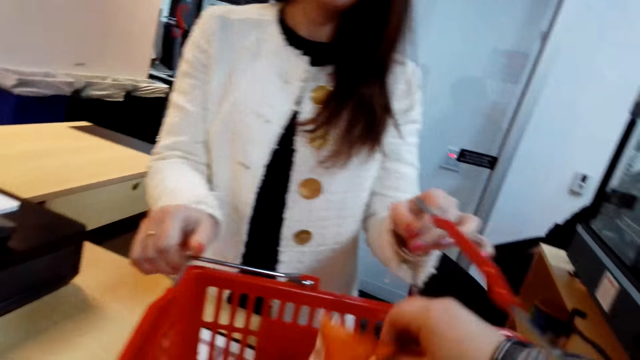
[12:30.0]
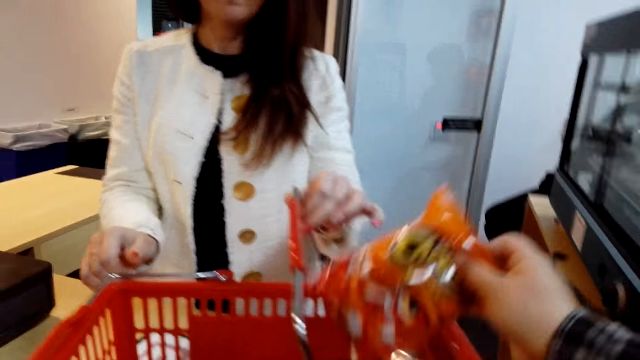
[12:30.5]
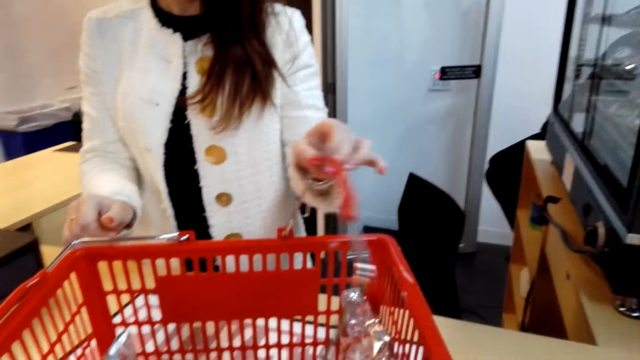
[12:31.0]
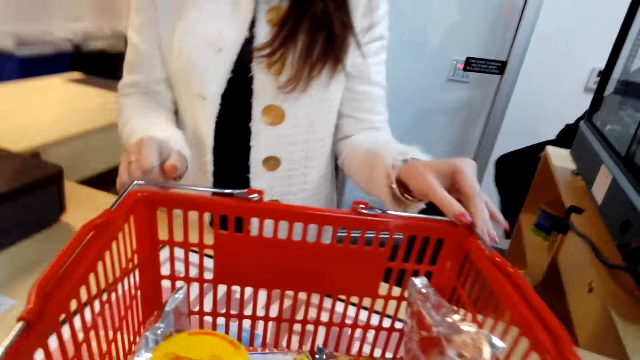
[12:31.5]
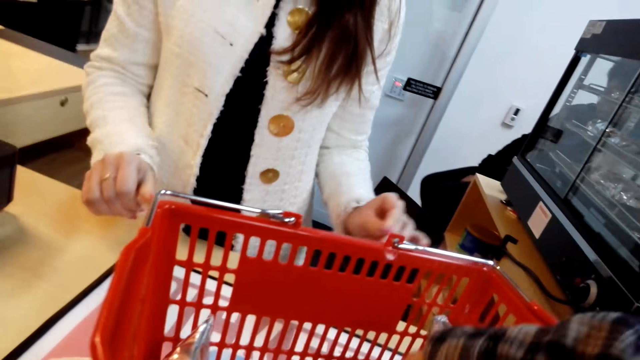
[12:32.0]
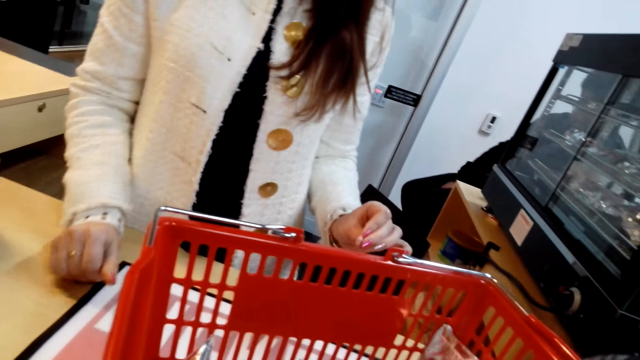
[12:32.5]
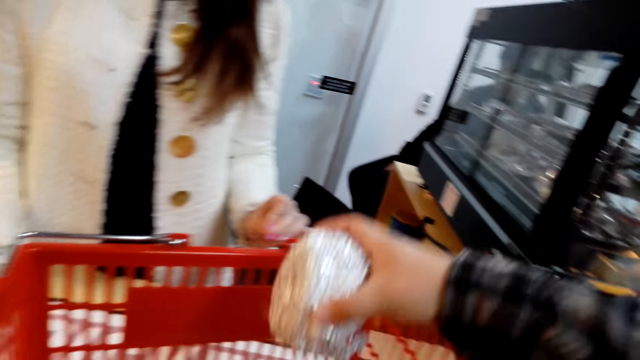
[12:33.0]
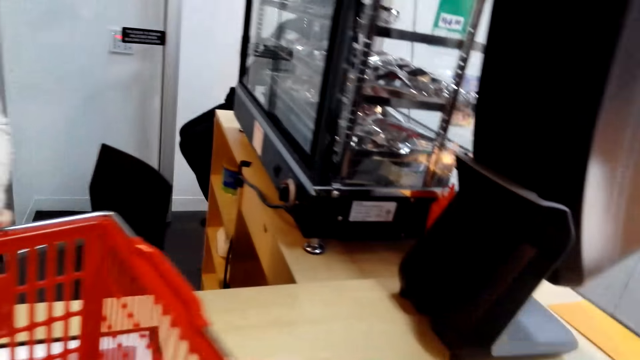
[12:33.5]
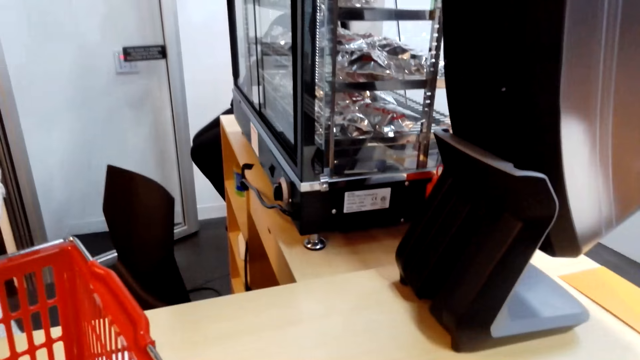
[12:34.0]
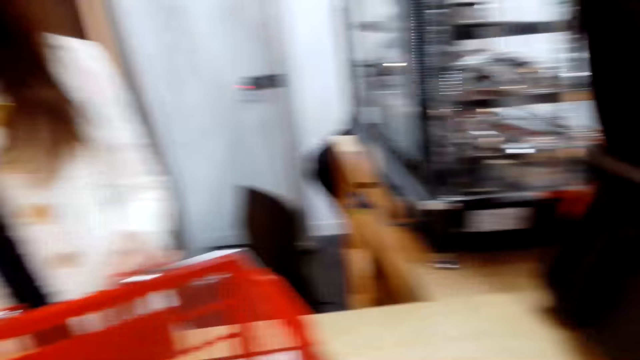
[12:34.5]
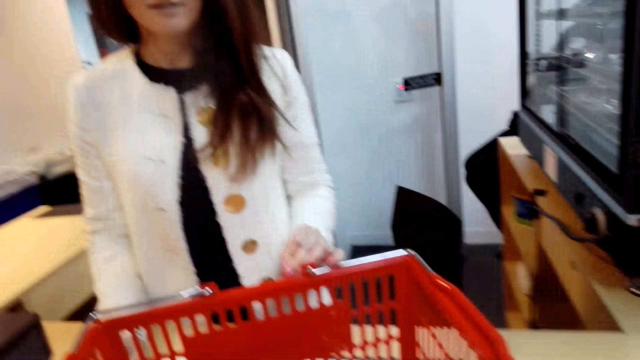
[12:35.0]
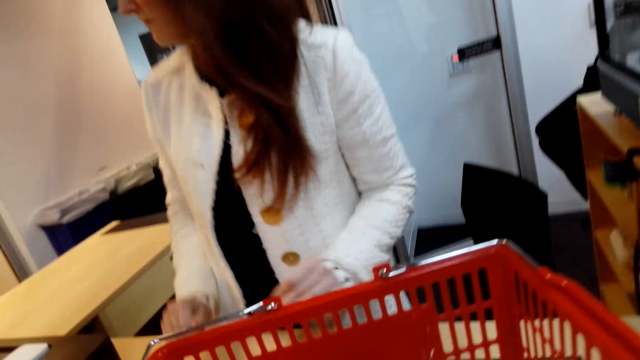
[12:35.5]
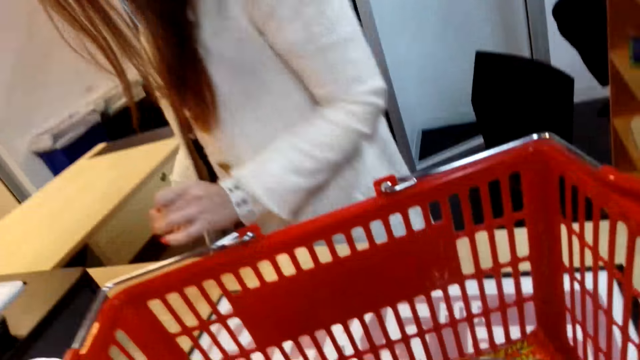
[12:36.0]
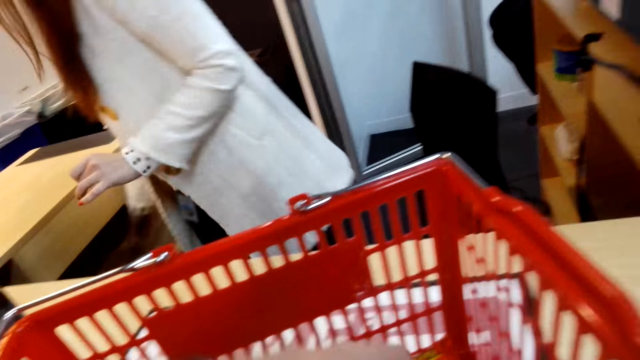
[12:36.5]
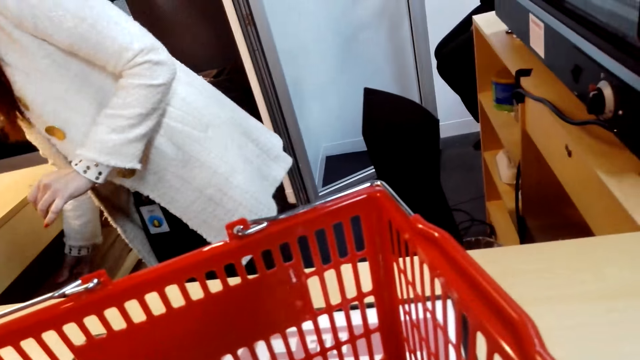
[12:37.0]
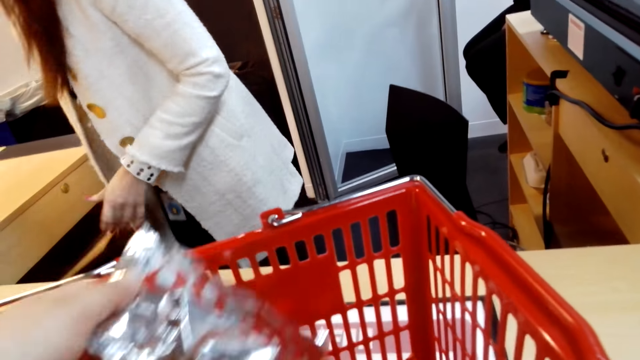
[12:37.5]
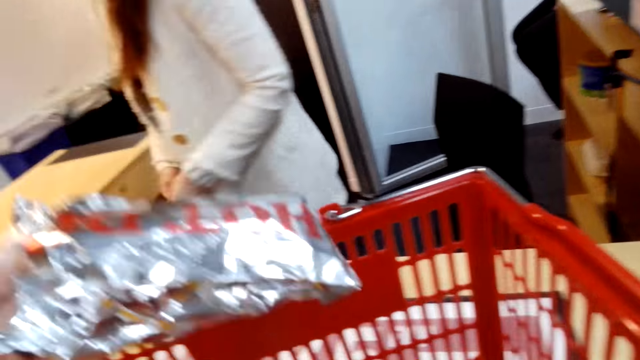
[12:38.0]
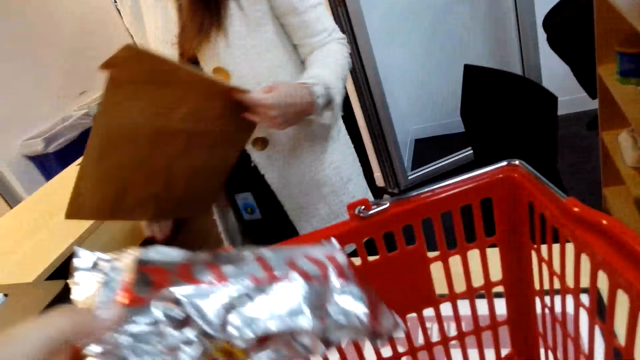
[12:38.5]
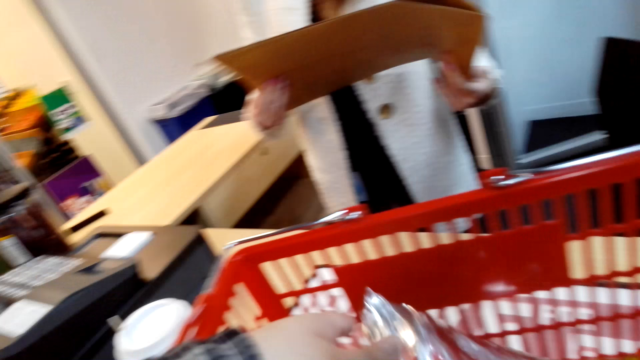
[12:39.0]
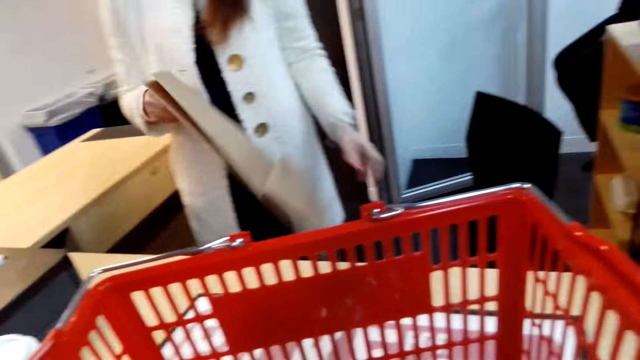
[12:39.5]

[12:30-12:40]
A cashier holds the carrier. The camera wearer collects food stuff from the carrier. They lift something. They lift something again. The cashier bends. The camera wearer lifts something. The cashier collects a carrier bag.

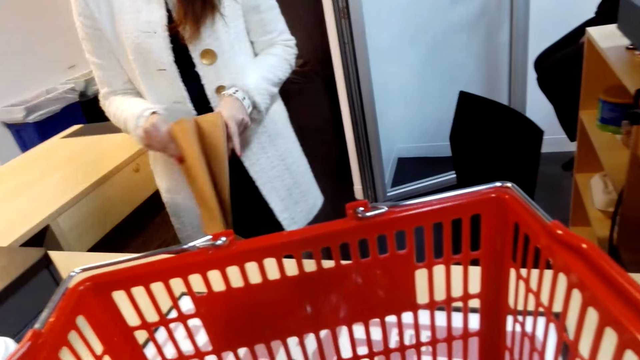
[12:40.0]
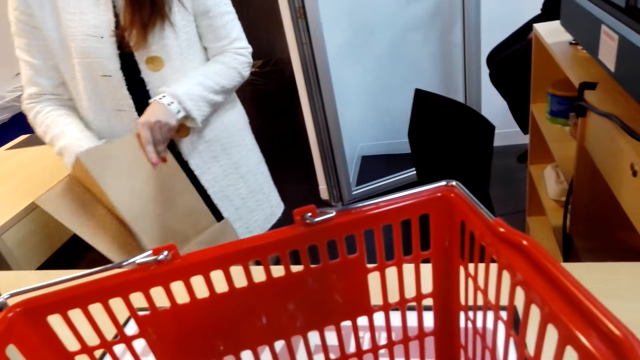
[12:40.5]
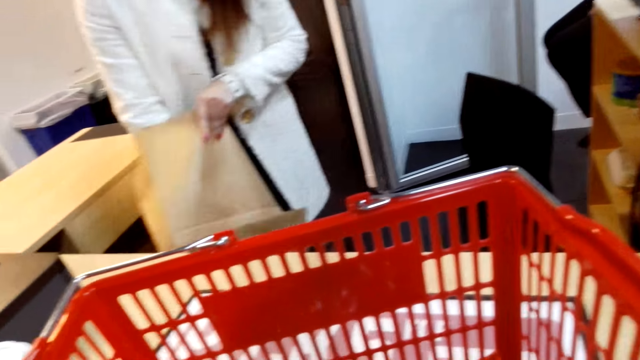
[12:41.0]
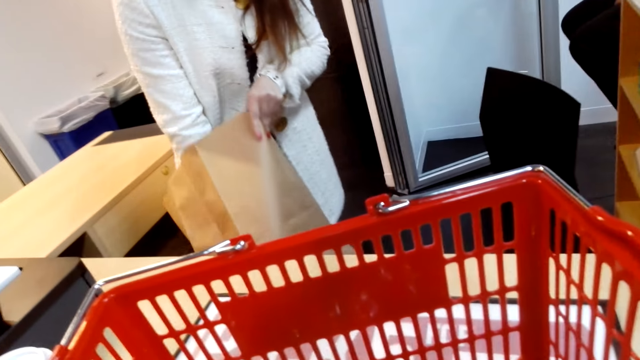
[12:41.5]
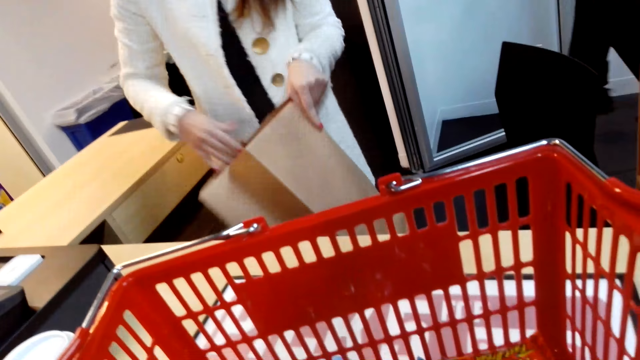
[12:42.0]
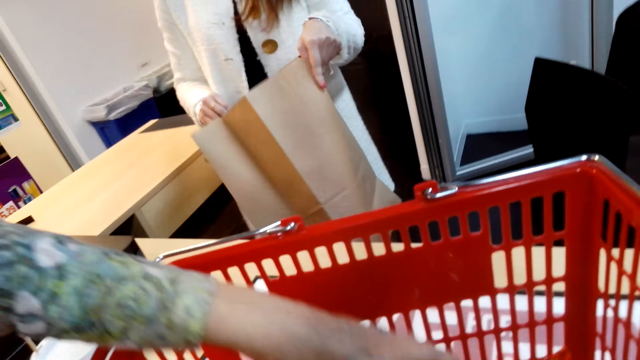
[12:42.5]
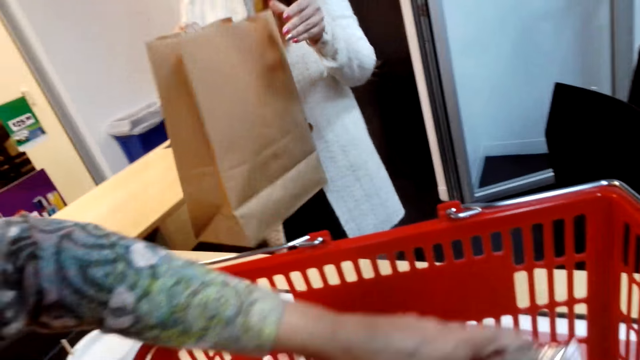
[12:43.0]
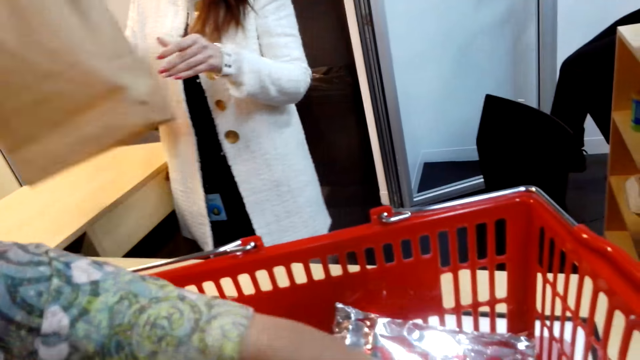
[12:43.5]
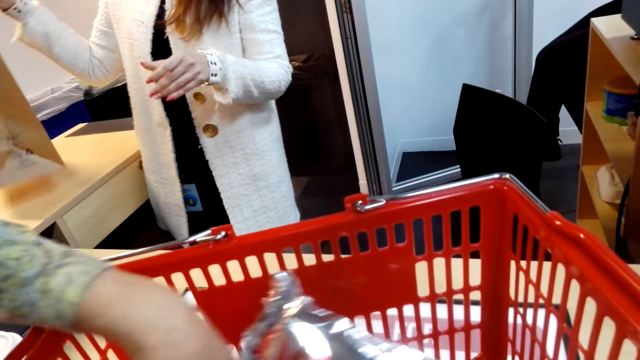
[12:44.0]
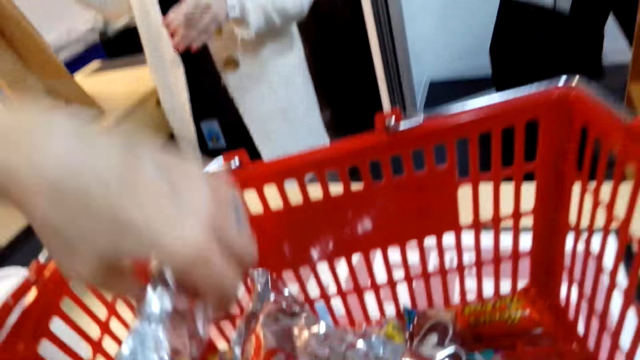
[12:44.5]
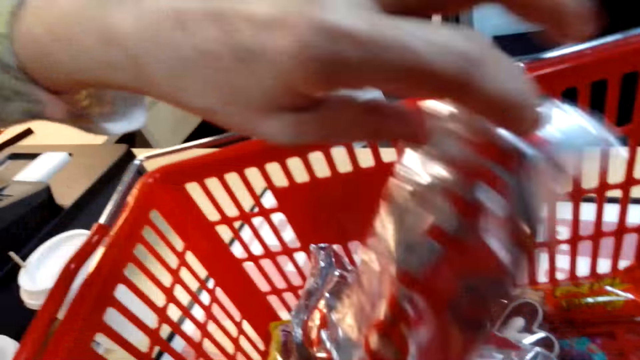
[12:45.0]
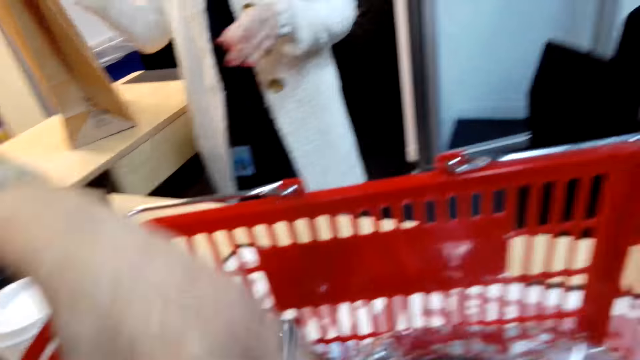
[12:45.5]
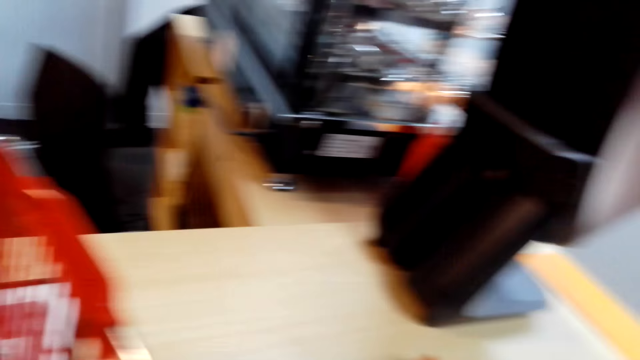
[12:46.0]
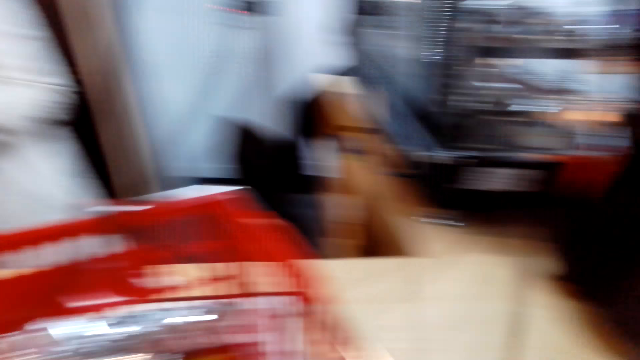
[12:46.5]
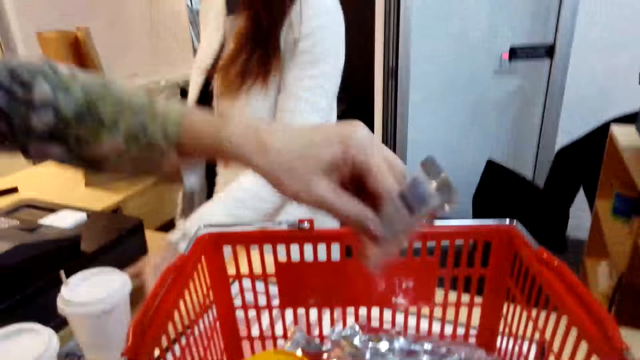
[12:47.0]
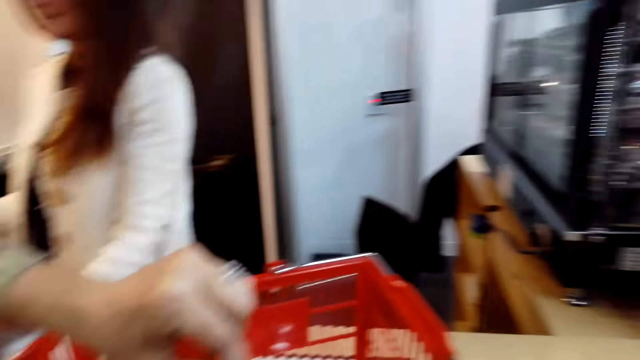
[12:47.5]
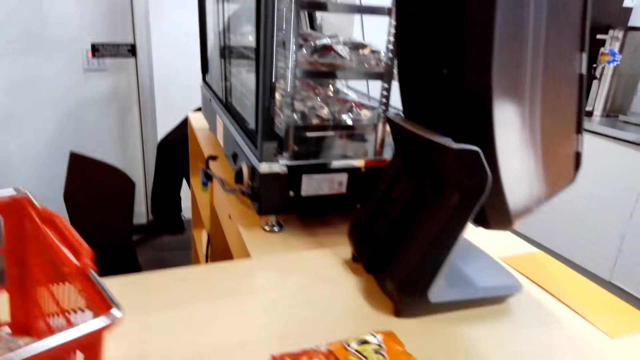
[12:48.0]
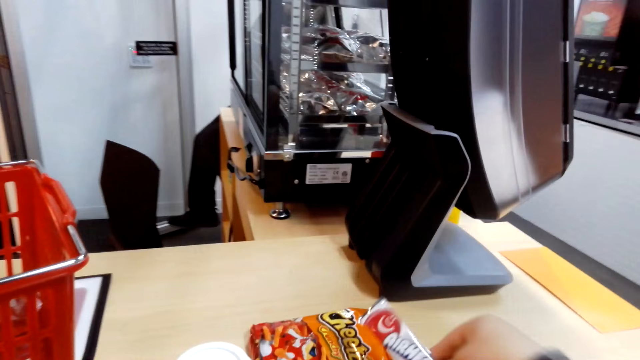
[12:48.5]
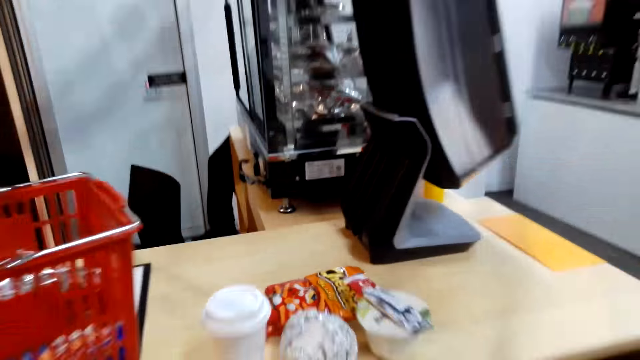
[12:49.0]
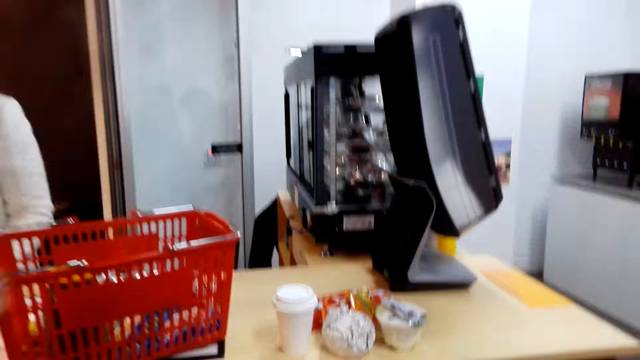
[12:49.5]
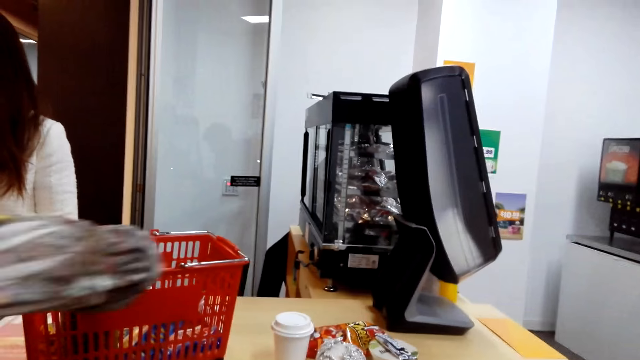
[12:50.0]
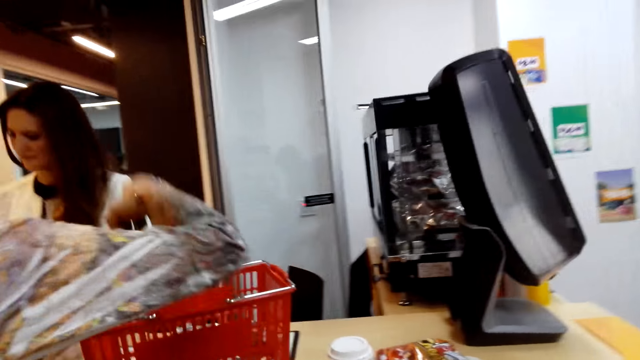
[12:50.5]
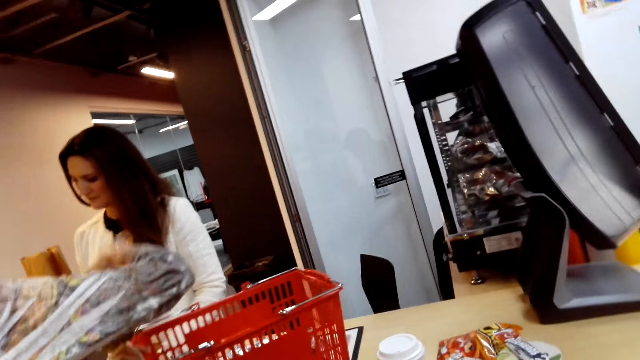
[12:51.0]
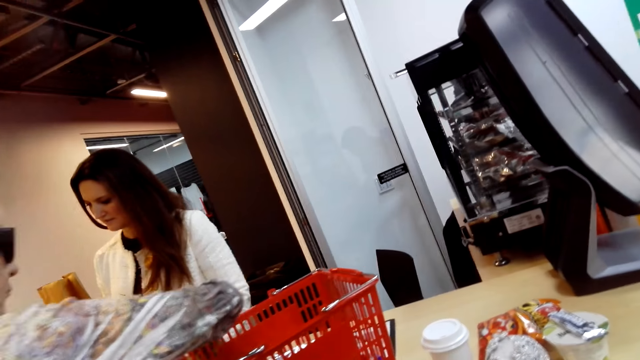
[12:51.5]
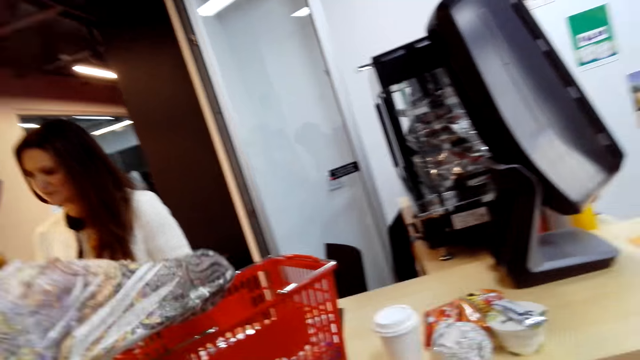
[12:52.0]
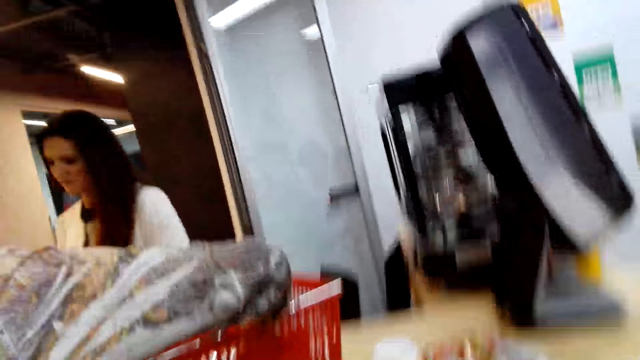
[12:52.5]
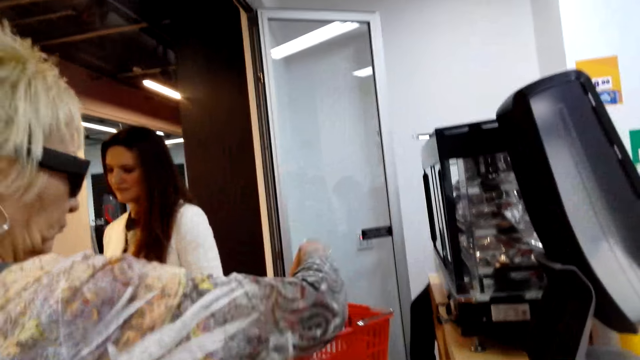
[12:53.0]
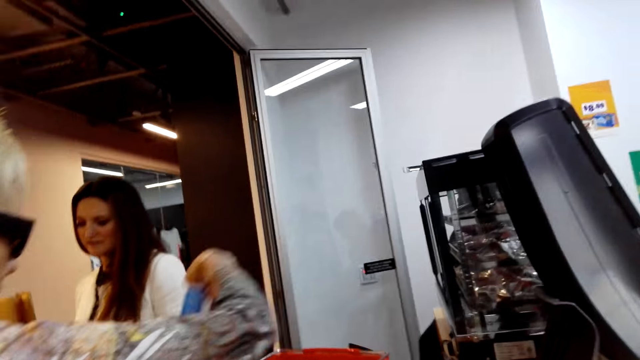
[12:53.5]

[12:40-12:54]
The cashier lifts the bag. The cashier opens the carrier bag. A woman searches the carrier. The woman moves things in the basket. The woman gives food stuff to the camera wearer. The camera wearer puts the food stuff on the counter. Another woman moves a hand. The first woman takes food stuff from the carrier.
